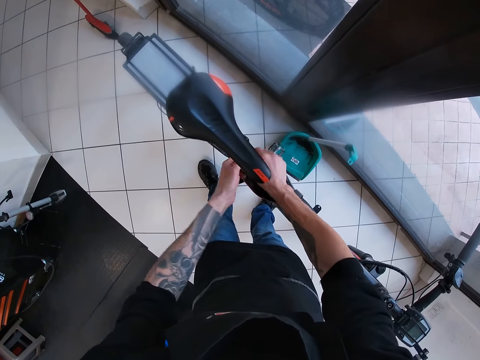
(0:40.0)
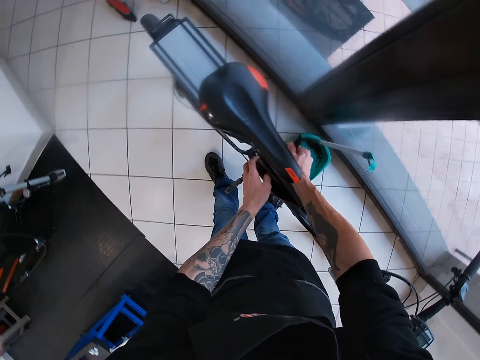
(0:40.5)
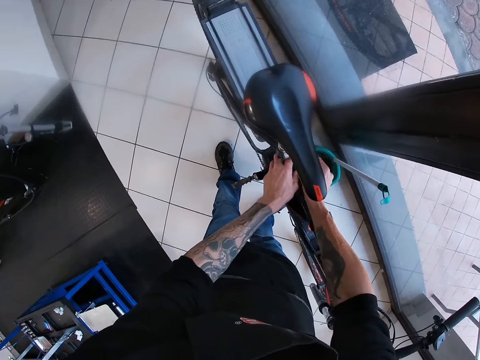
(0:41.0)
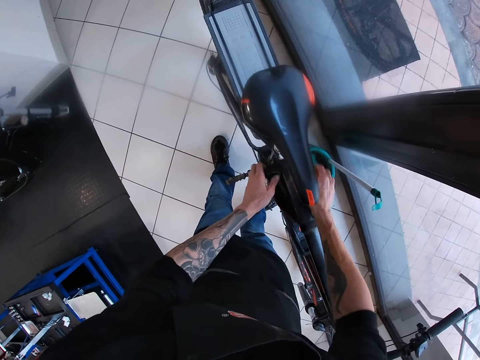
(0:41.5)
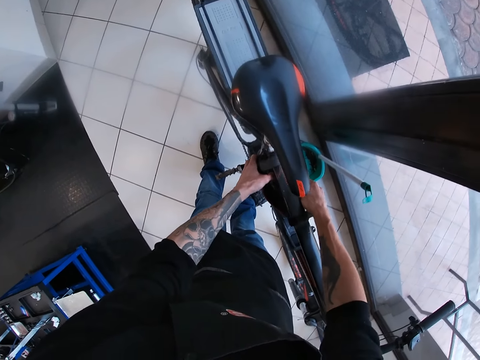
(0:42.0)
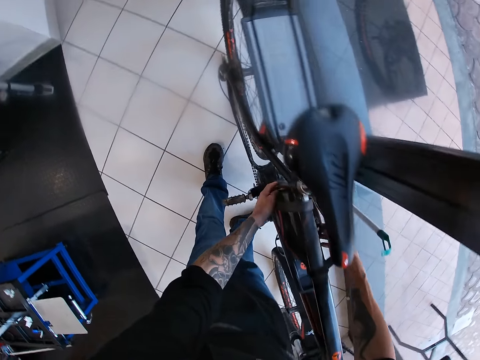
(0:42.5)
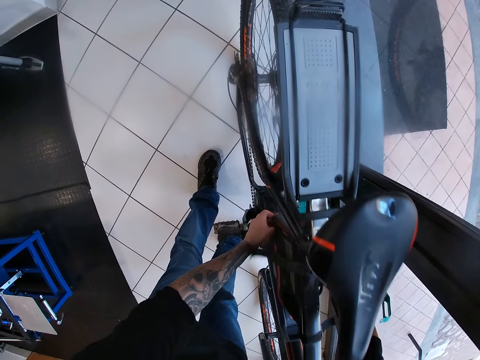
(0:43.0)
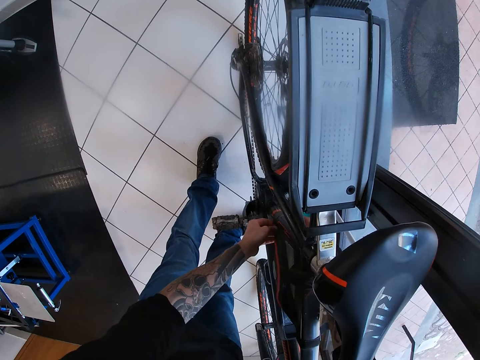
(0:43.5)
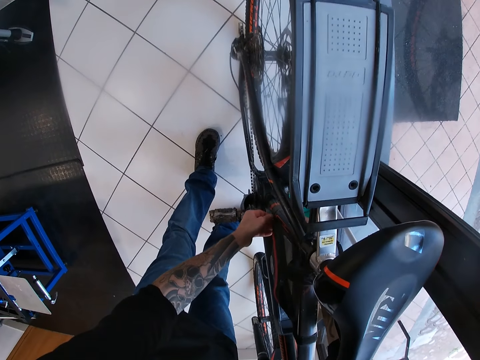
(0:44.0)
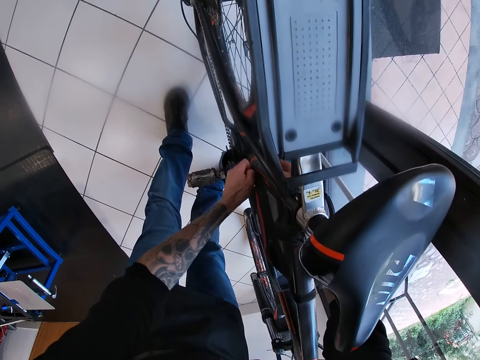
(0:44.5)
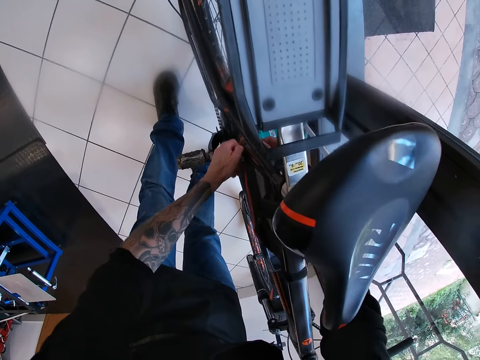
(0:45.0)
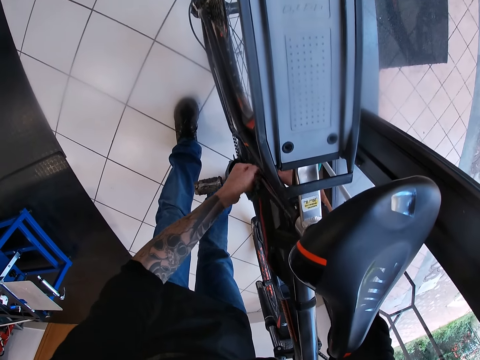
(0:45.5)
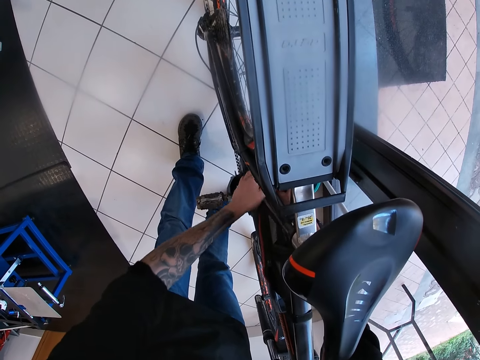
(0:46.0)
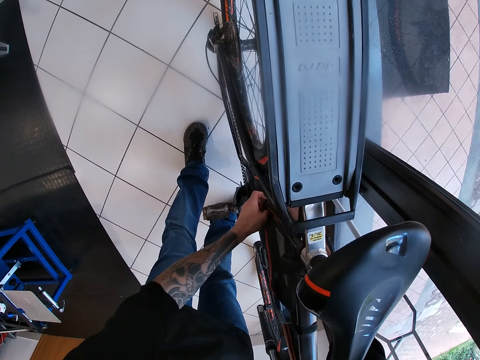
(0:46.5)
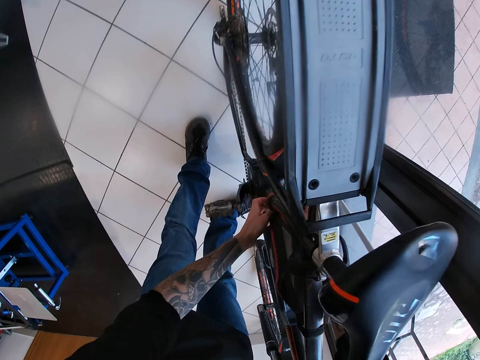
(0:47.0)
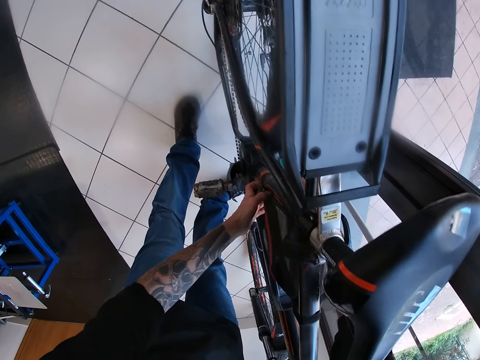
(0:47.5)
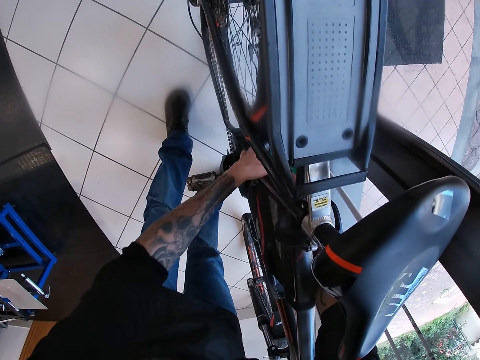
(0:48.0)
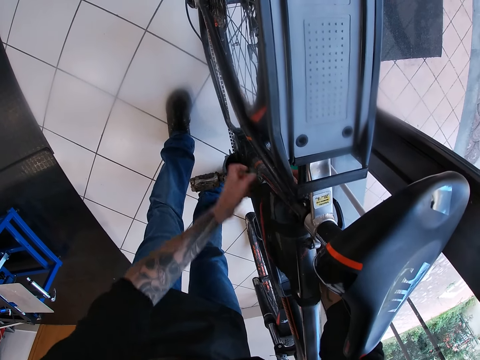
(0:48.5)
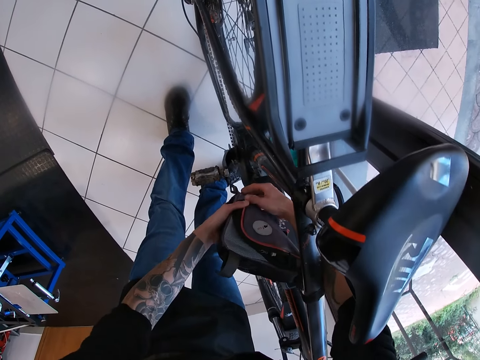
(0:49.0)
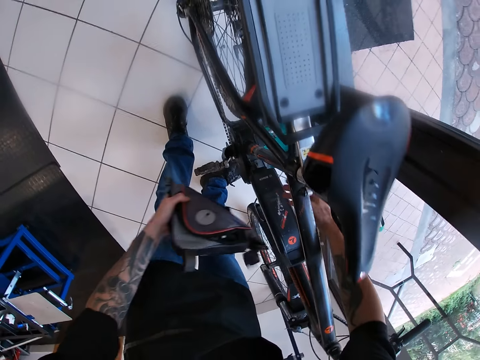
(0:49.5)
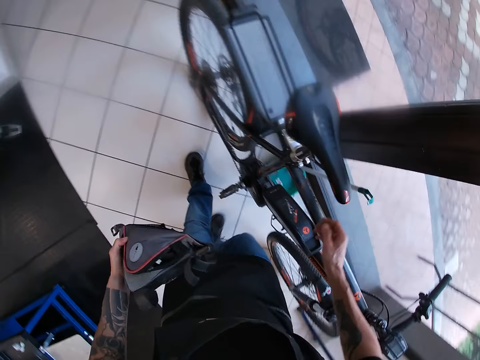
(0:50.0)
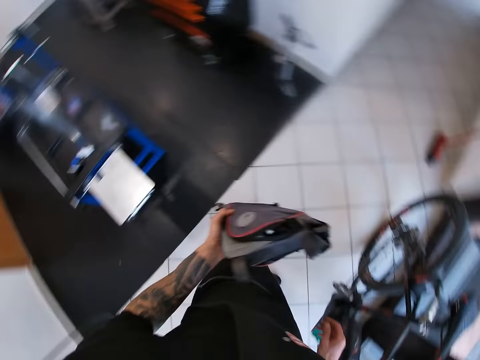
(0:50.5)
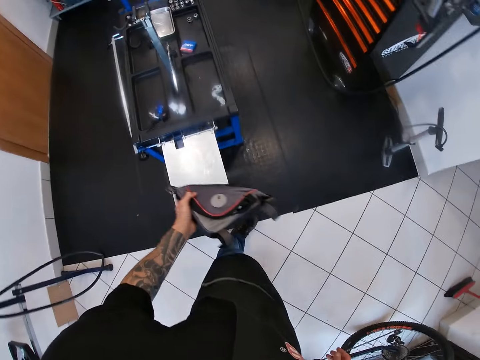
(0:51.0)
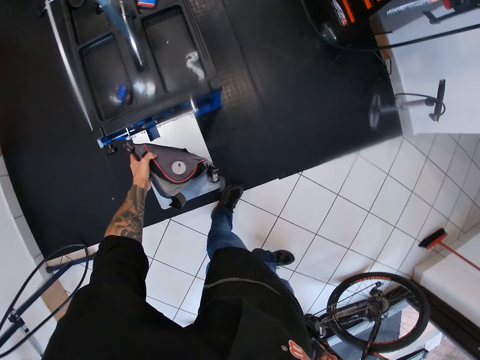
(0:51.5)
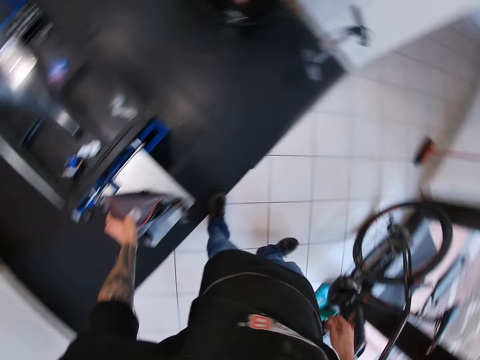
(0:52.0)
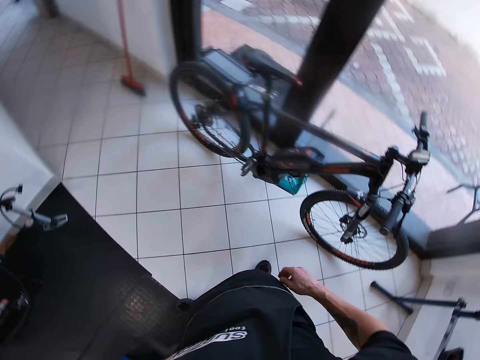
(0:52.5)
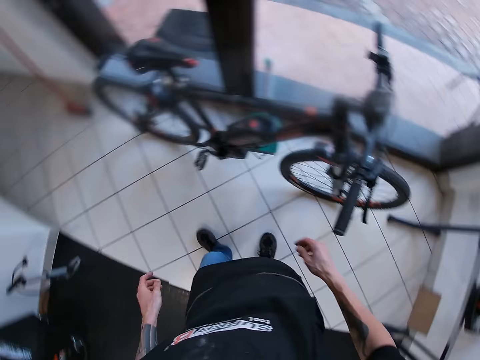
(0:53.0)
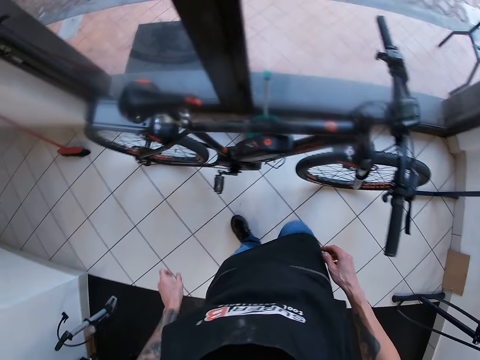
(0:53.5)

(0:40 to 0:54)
The camera wearer moves towards the drawer. He drops the bicycle frame bag on the workbench with his left hand. He moves towards the bike.

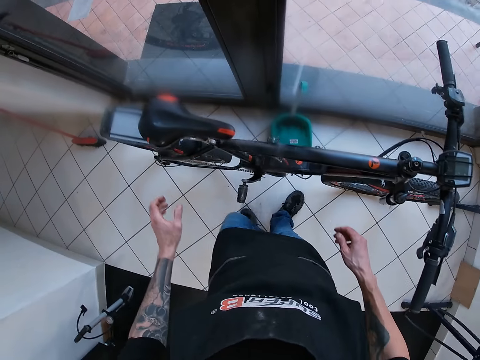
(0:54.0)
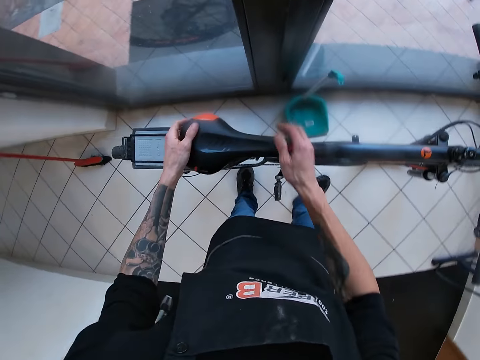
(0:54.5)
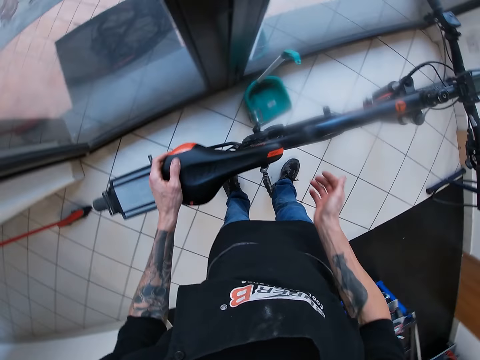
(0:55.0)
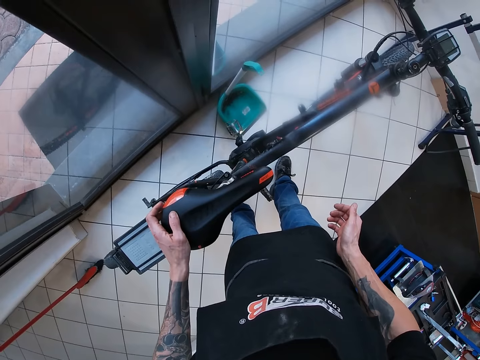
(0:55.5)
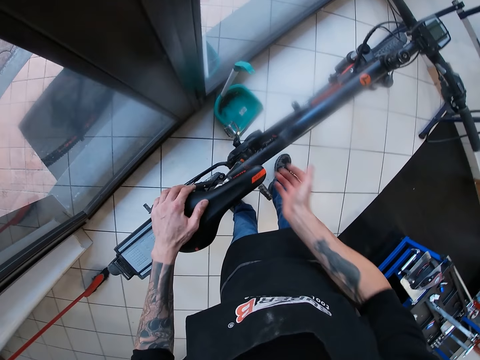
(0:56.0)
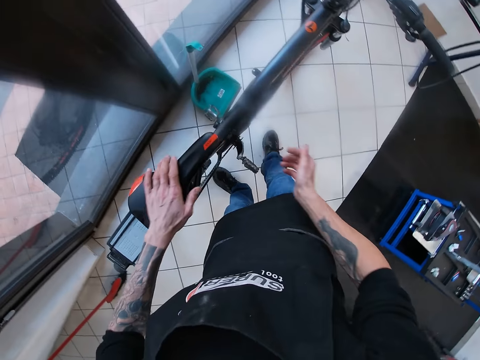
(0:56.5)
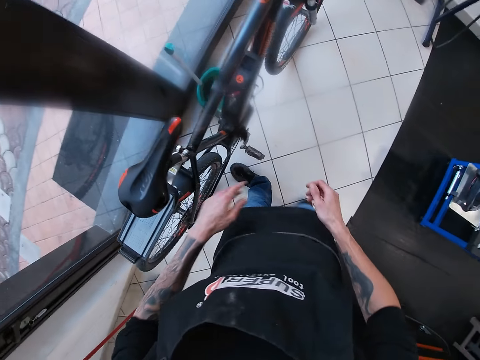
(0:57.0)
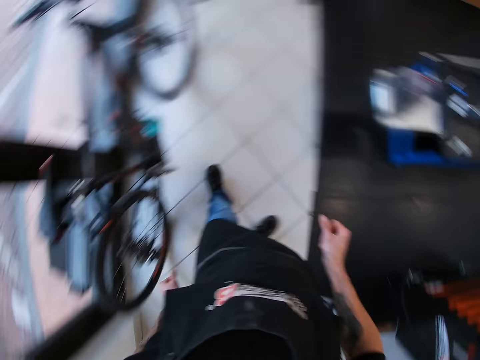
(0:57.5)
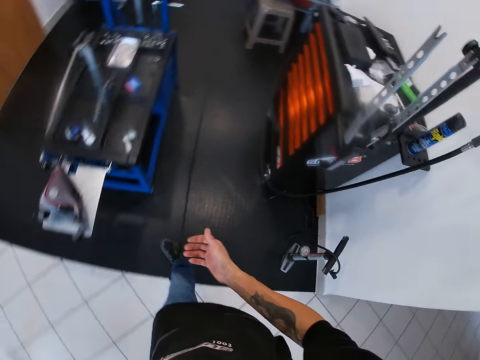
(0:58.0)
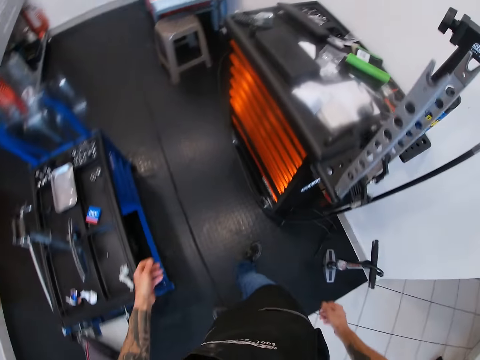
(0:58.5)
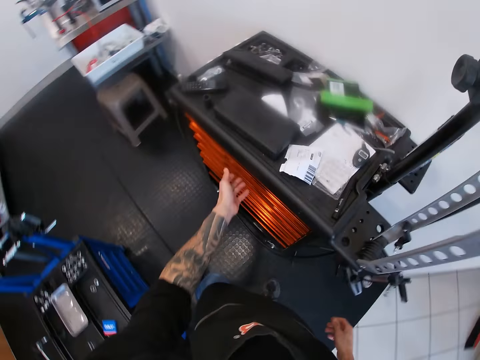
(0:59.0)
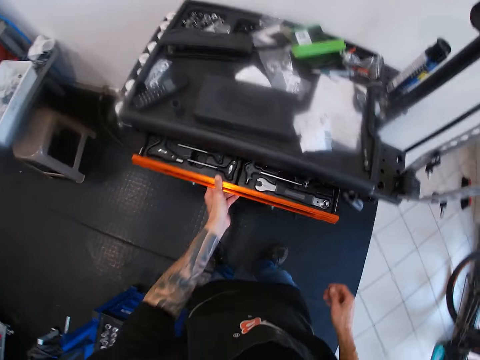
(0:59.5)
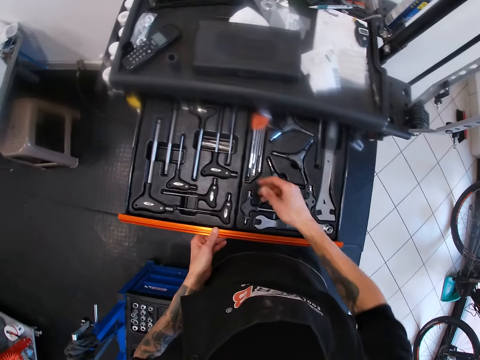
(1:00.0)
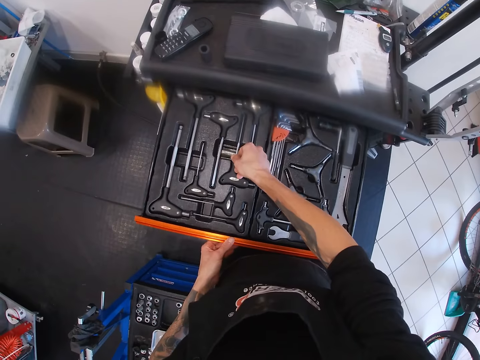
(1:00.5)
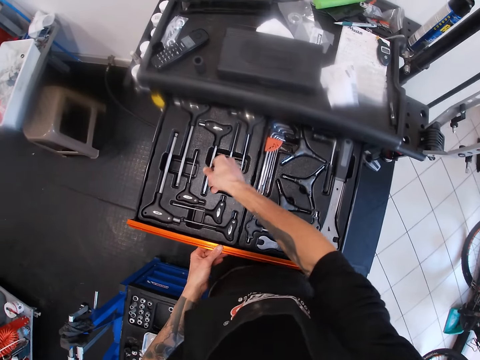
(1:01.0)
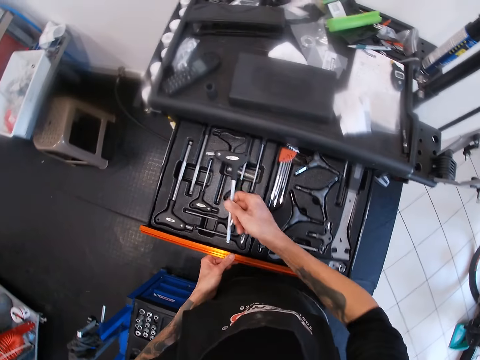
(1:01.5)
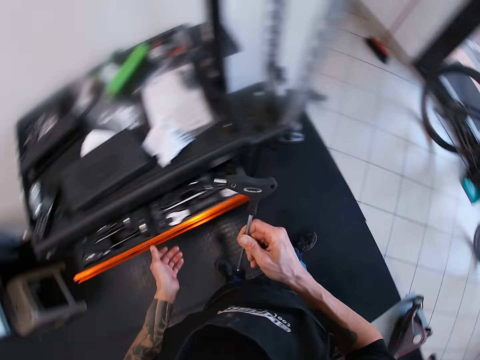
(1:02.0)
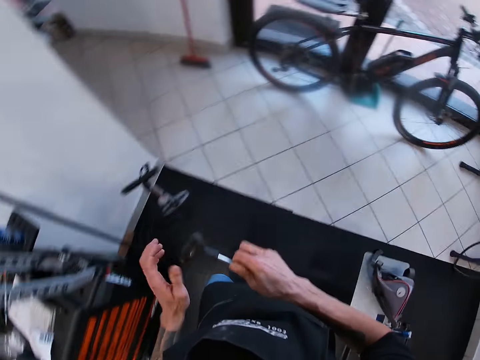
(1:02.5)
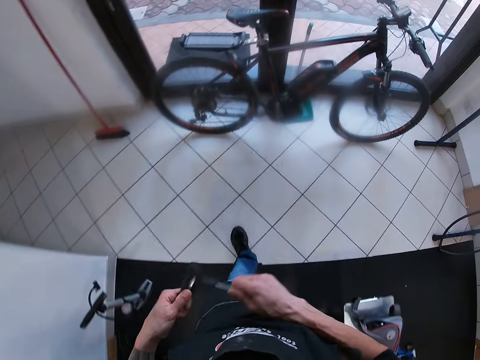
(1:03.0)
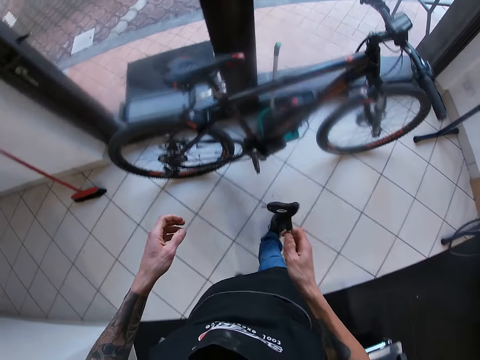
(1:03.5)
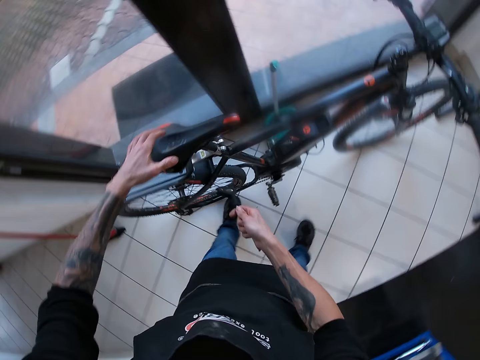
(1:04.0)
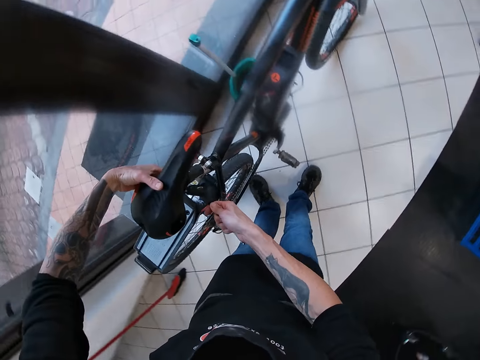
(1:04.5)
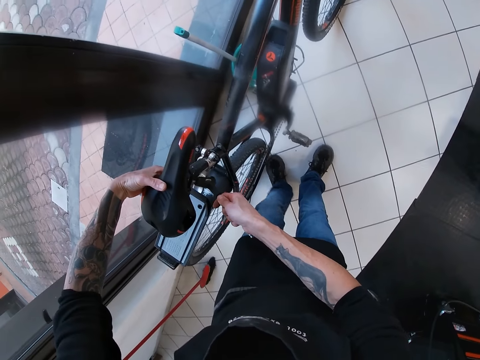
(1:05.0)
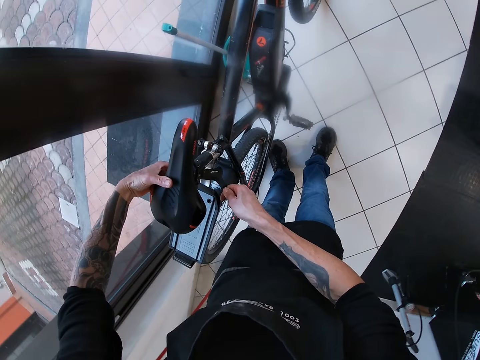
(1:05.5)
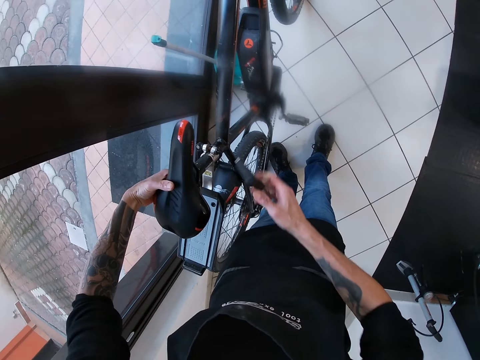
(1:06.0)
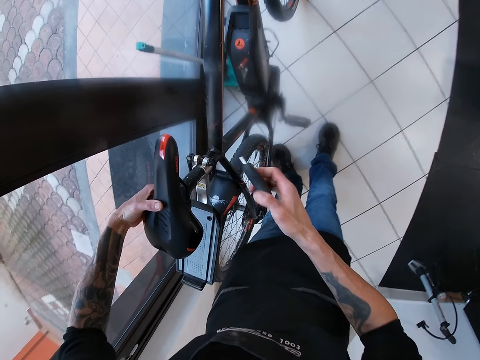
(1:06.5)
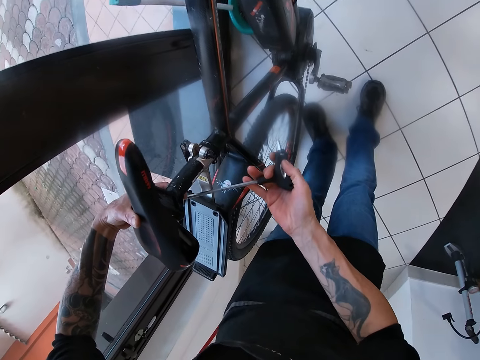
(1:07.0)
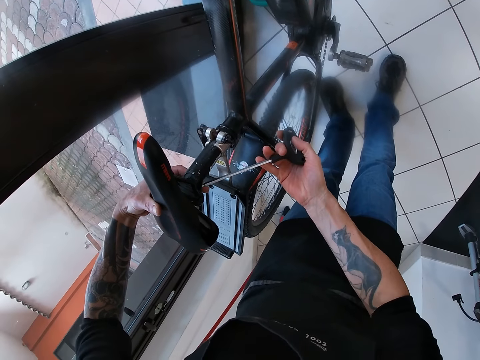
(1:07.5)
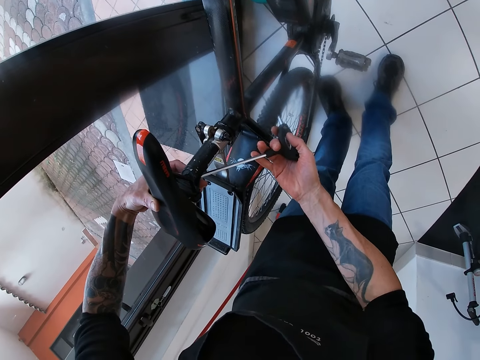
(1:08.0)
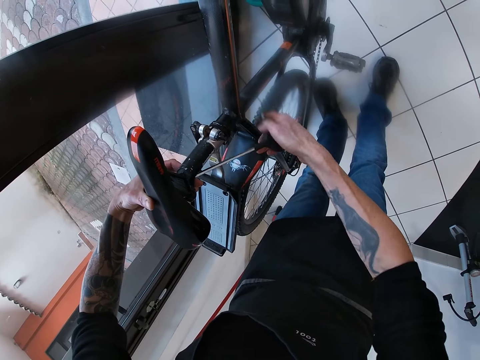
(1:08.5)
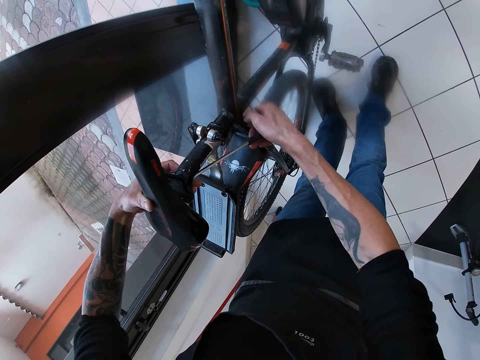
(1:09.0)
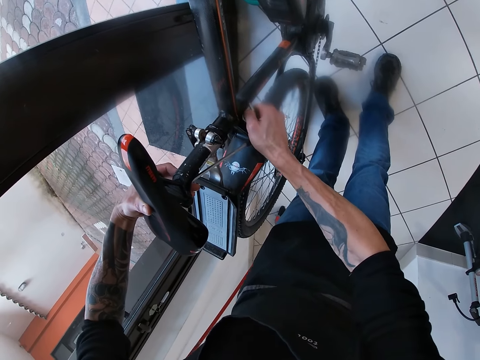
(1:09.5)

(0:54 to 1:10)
The camera wearer holds the bike seat with both his hands. He hits the bicycle seat with his right hand. He inspects the bike seat. He wipes the seat with his hand. He walks towards the drawer. He pulls out a drawer with his left hand. He picks up a wrench or t wrench spanner from the drawer with his right hand. He closes the drawer with his left hand. He walks towards the bike. He wipes the head of the wrench with his left hand. He walks towards the bike. He places his left hand on the bicycle seat. He places the wrench in his right hand under the seat of the bicycle. He adjusts the wrench in his right hand. He overturns the t wrench spanner. He turns the wrench in his right hand on a screw under the seat of the bicycle. He places the t wrench spanner on the bike seat.
